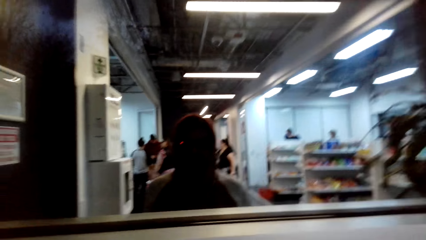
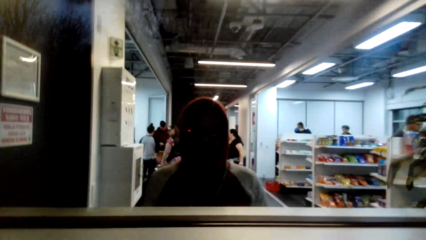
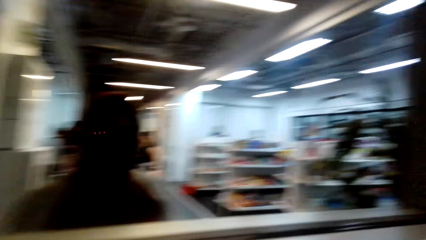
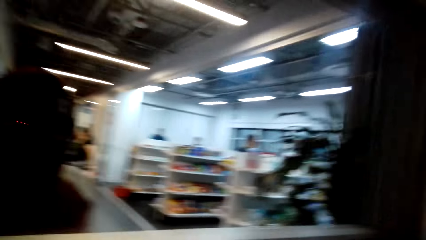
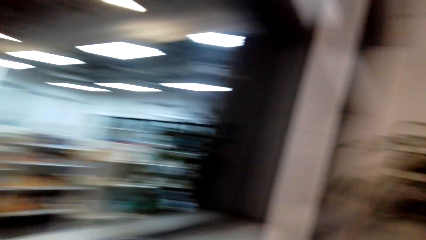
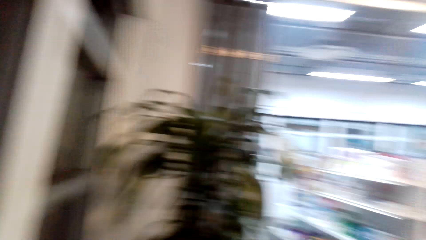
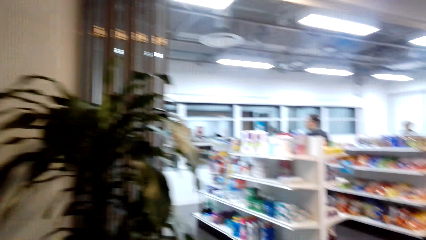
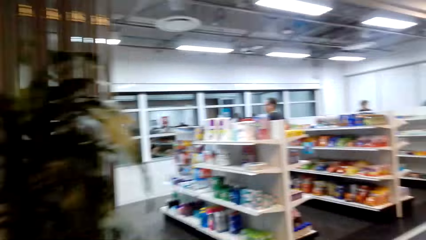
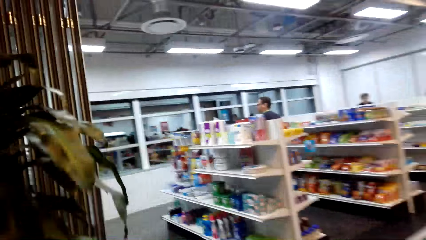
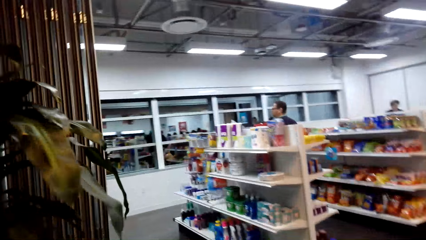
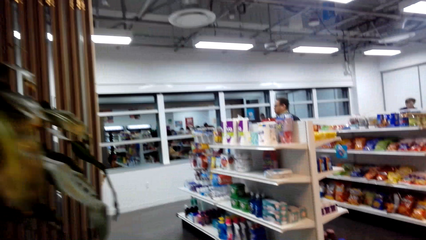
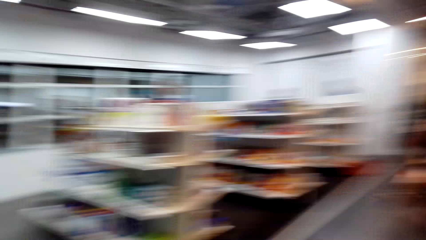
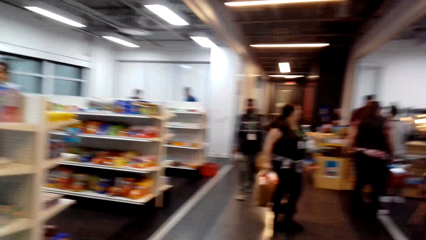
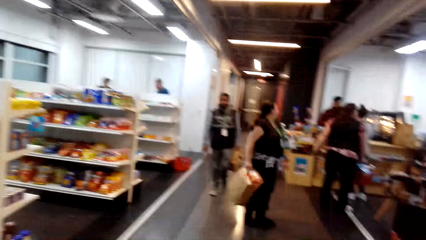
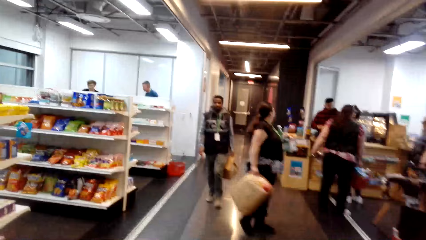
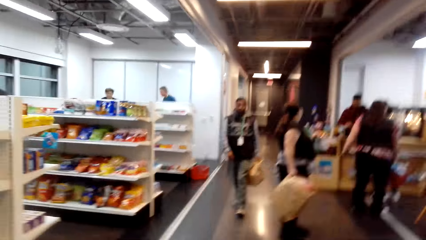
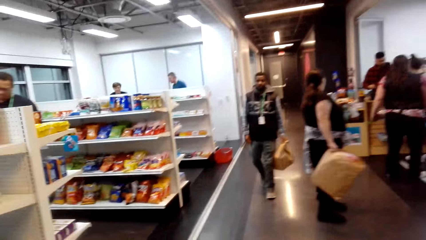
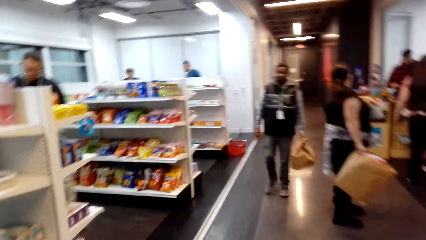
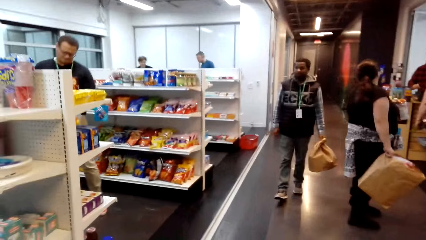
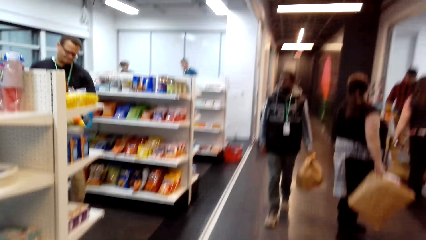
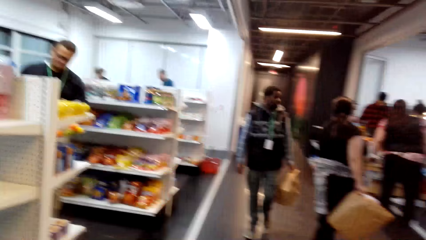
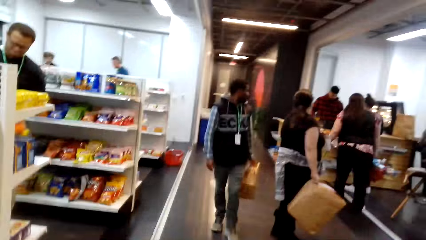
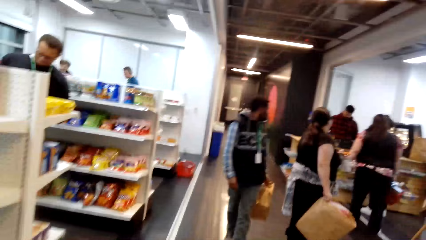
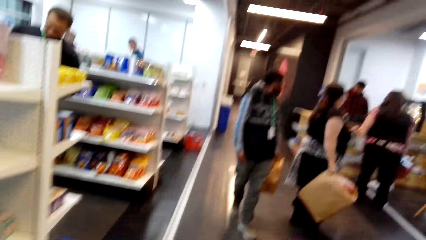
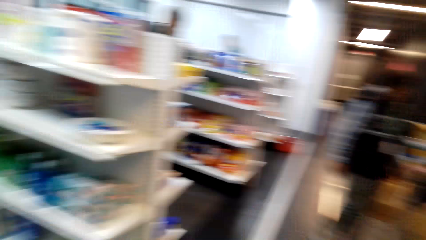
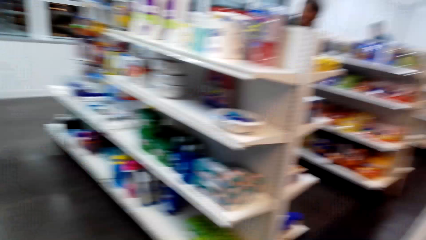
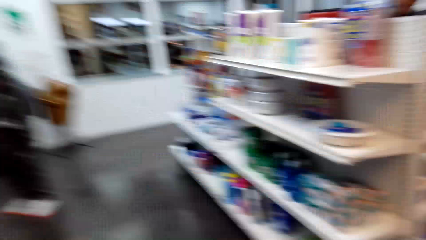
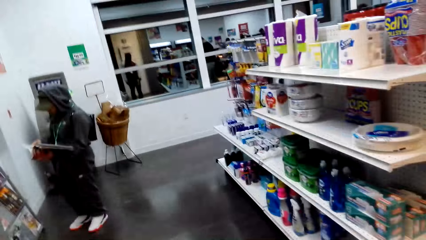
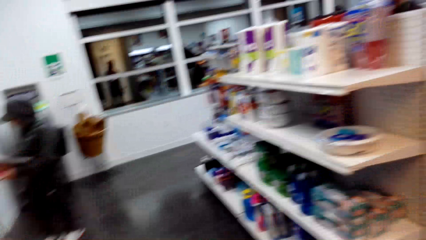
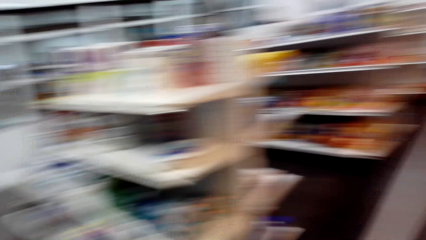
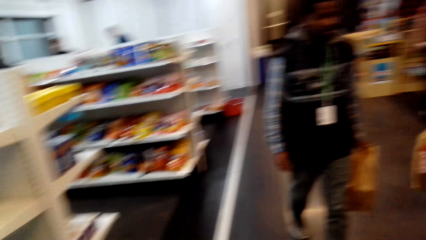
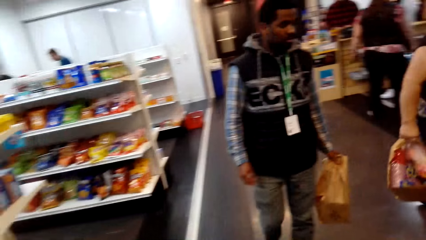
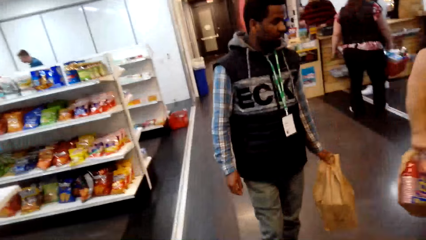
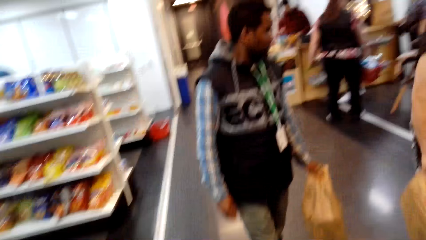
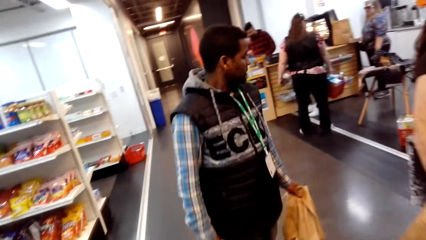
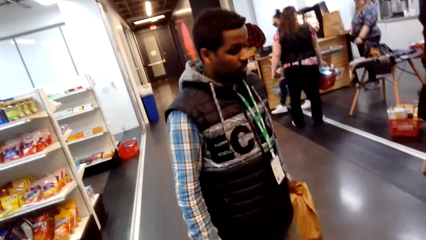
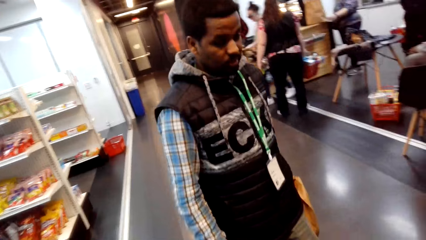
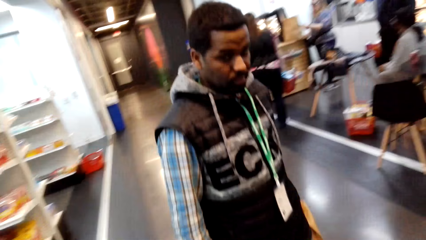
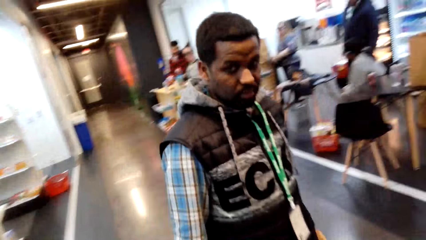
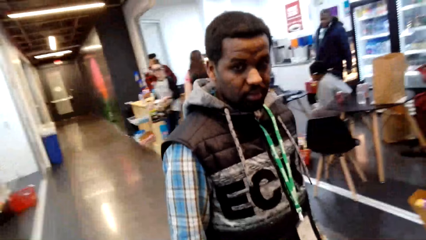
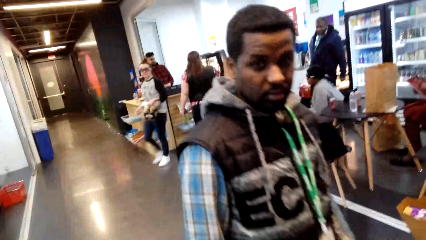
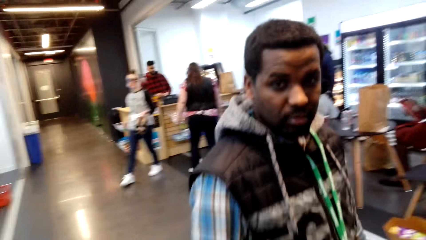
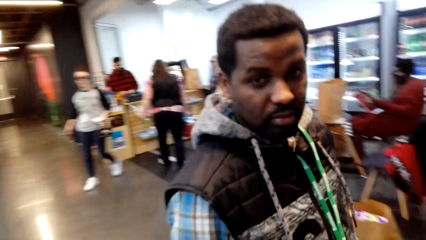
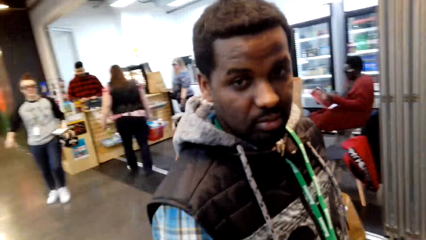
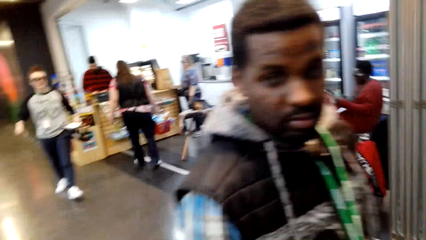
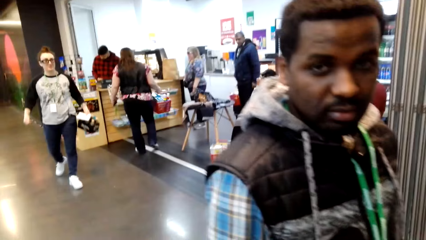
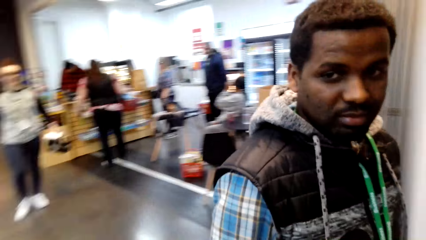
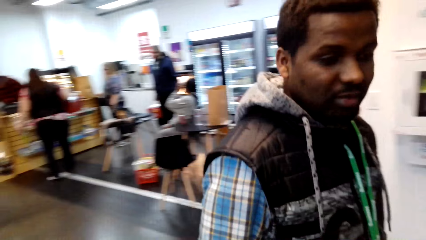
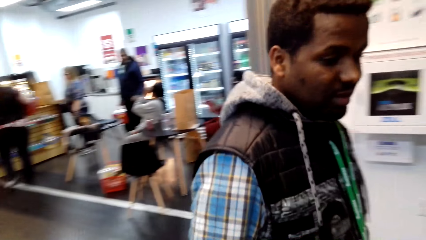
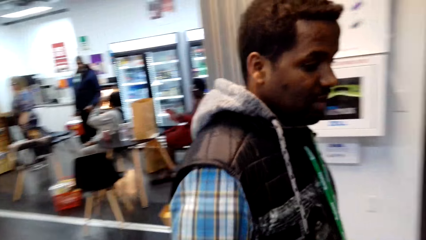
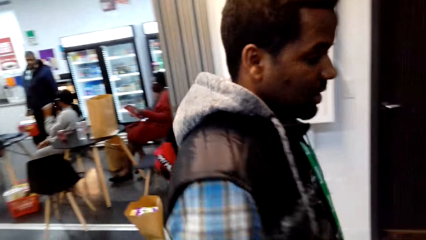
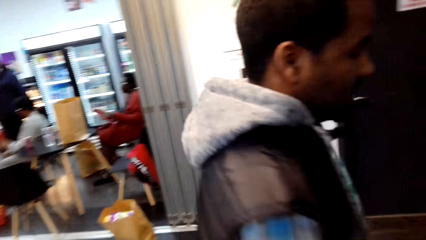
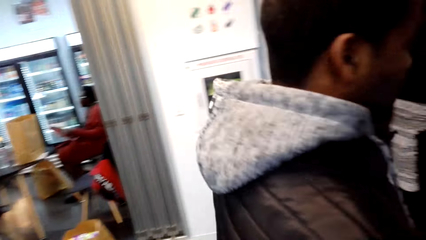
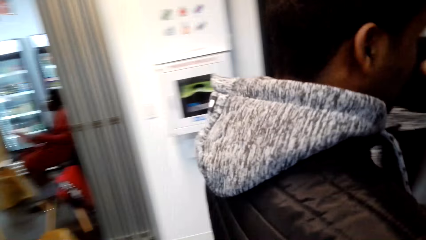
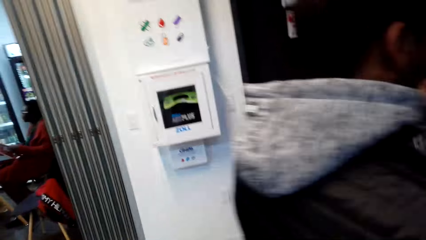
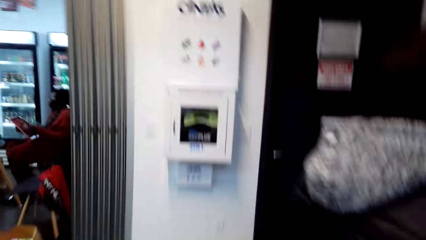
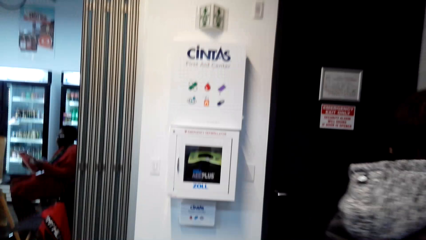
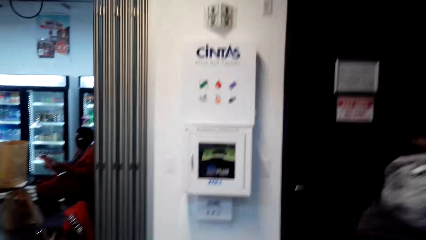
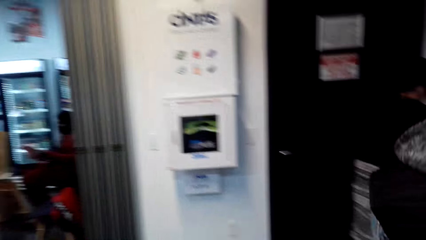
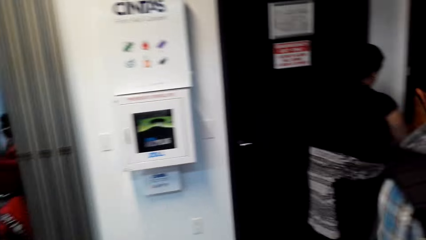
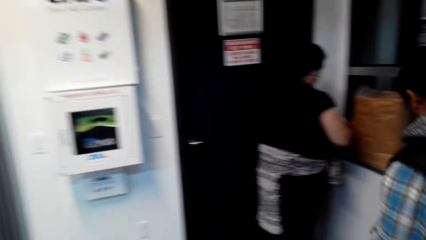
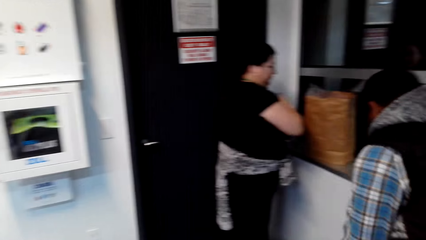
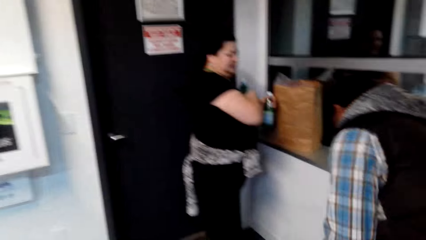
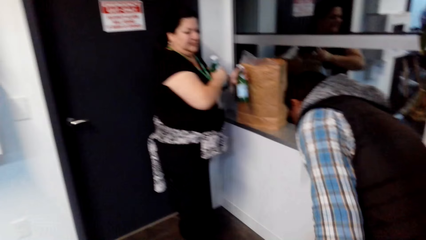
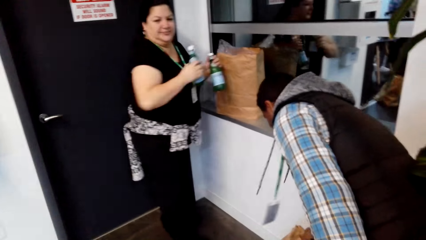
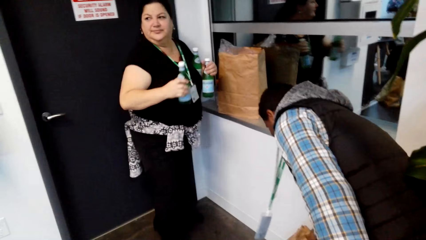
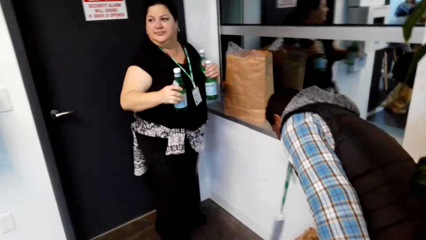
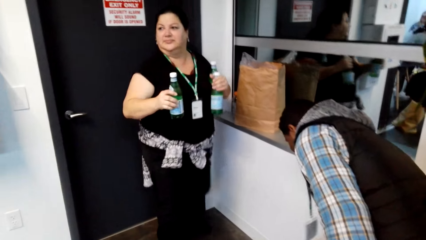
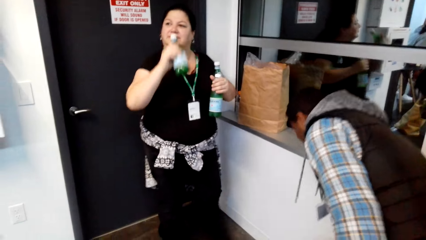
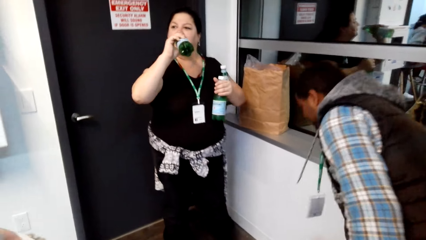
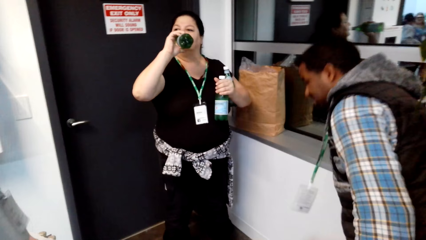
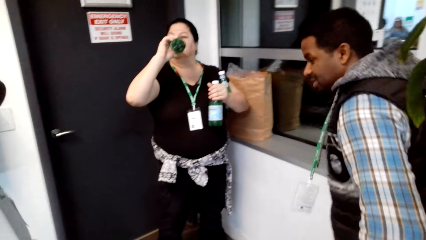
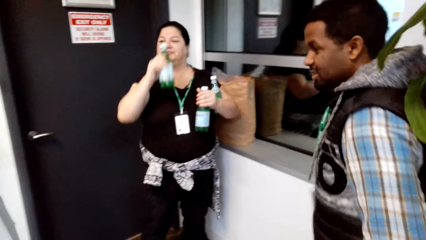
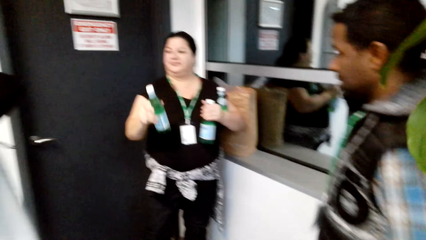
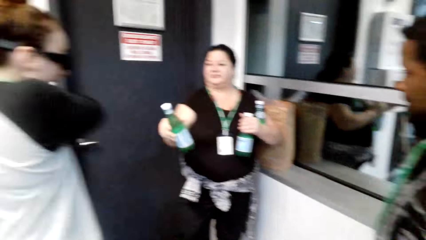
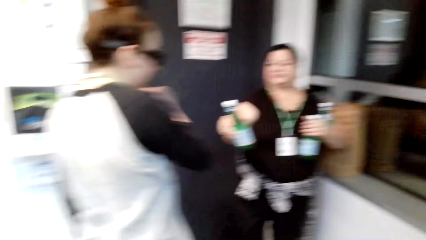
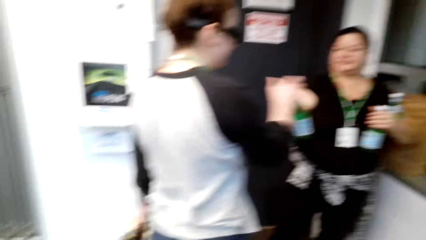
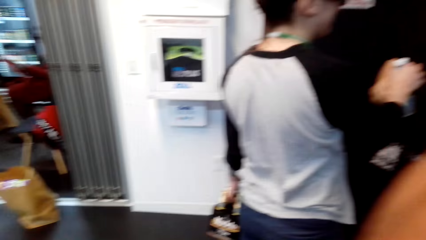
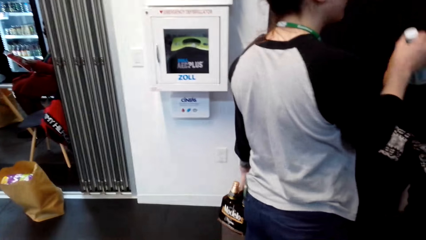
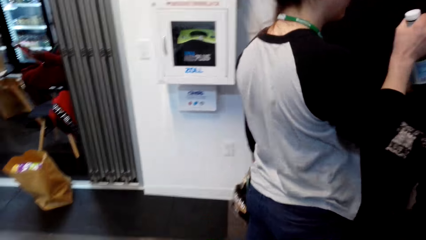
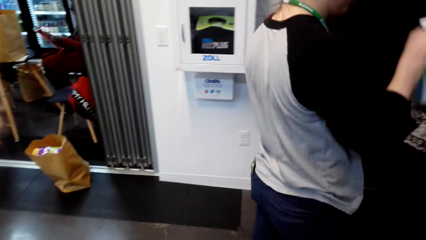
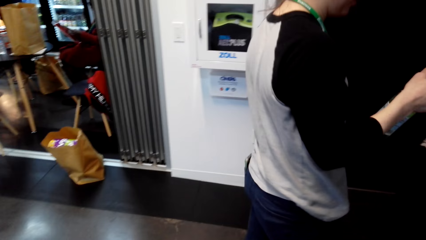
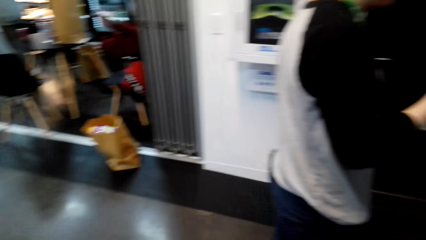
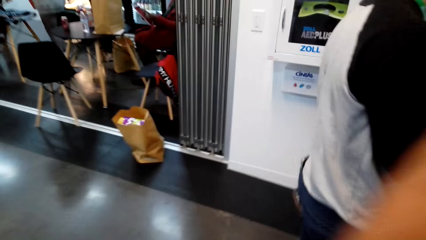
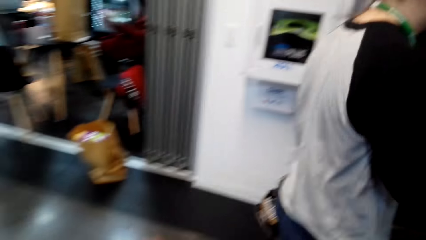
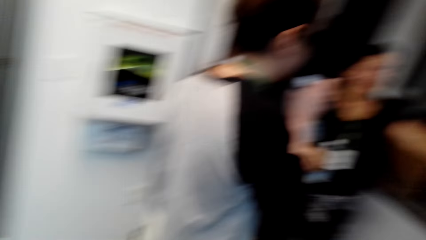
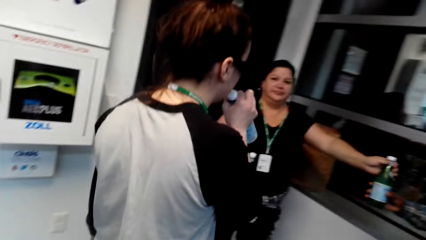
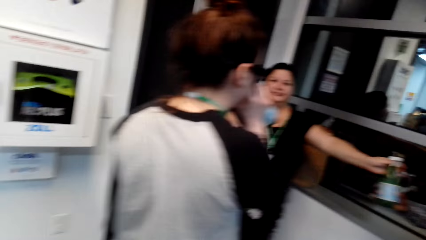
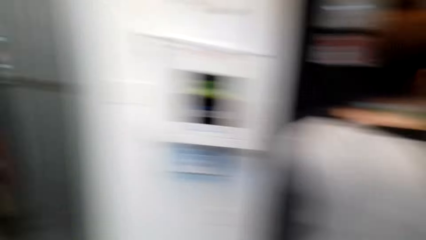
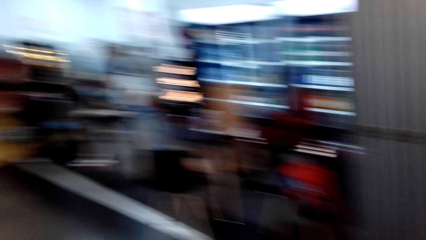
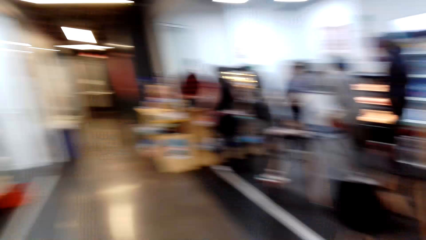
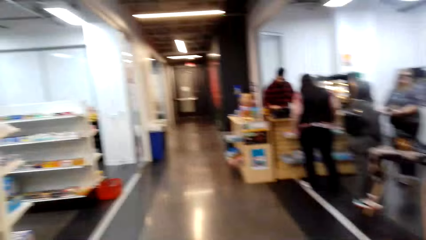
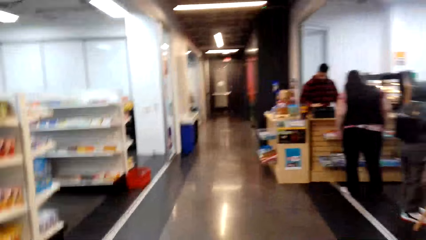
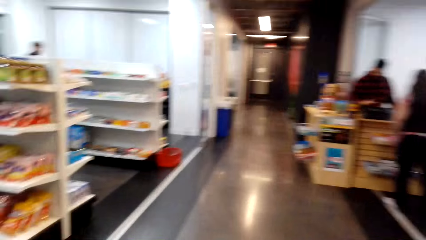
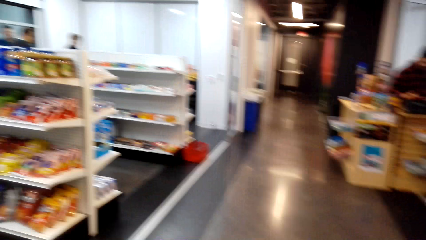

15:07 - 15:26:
The camera wearer converses with a man.
